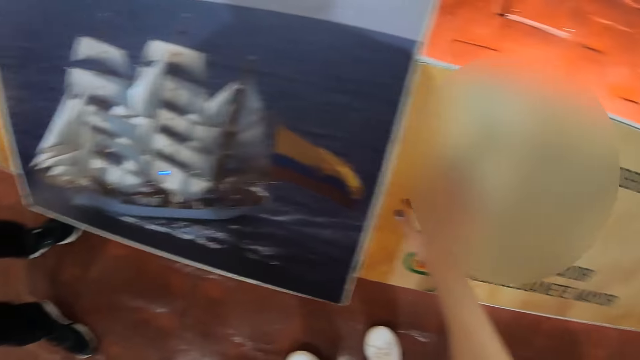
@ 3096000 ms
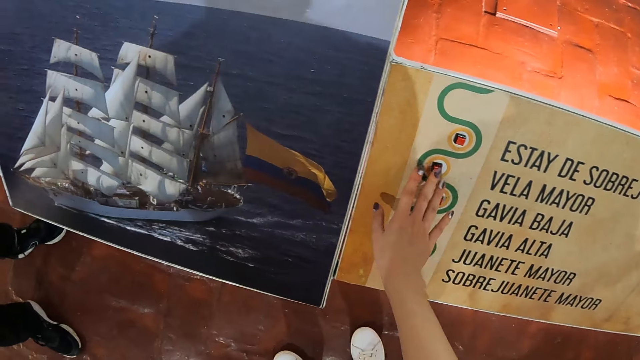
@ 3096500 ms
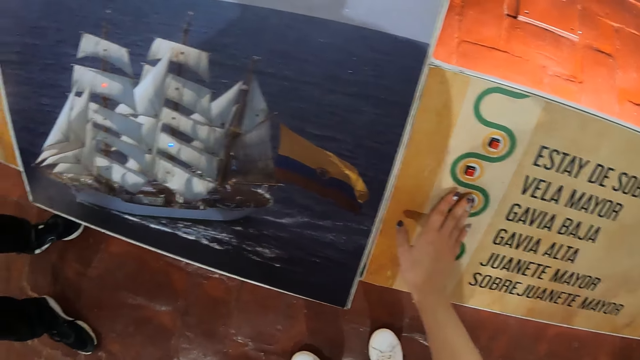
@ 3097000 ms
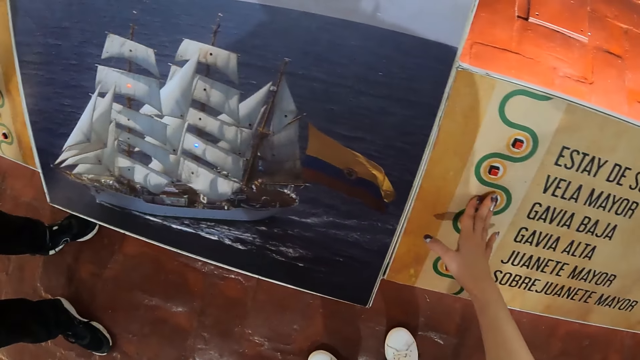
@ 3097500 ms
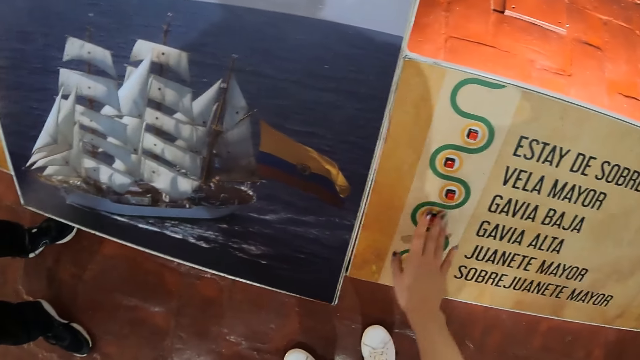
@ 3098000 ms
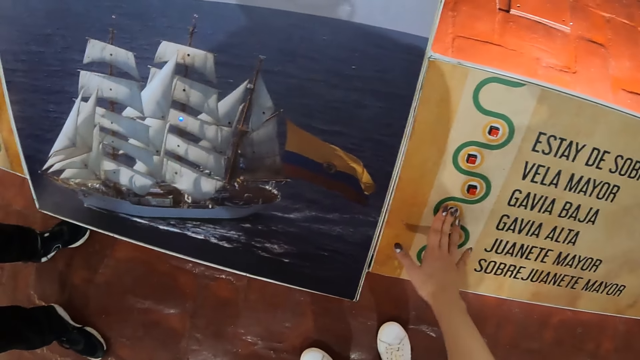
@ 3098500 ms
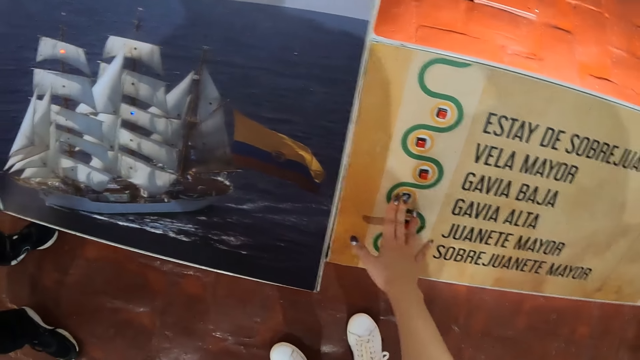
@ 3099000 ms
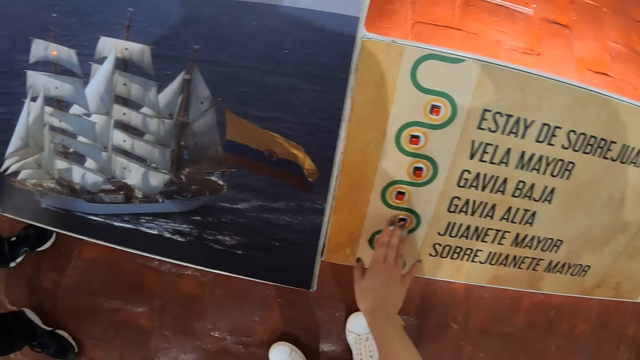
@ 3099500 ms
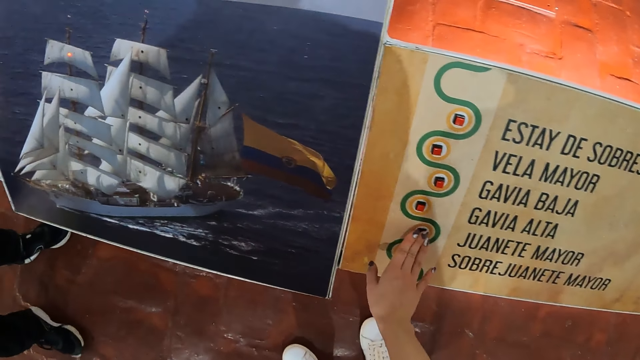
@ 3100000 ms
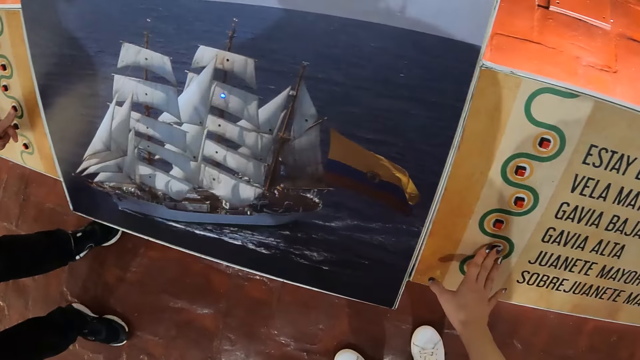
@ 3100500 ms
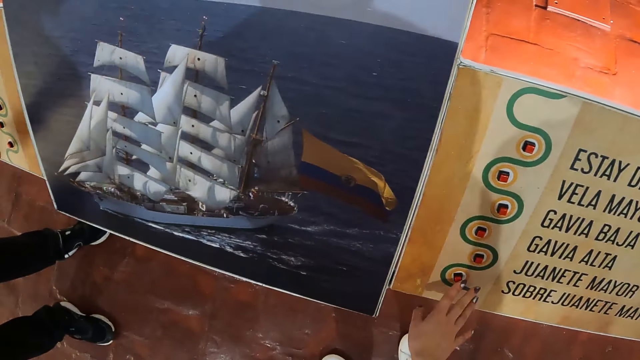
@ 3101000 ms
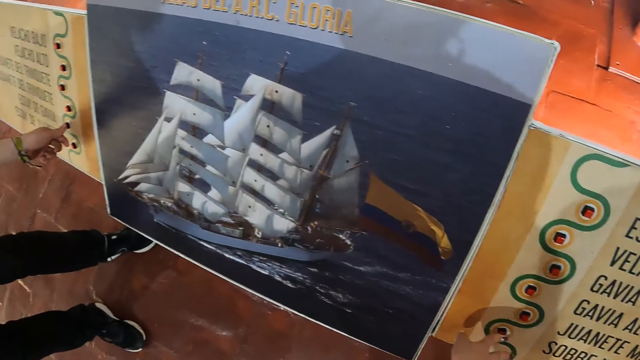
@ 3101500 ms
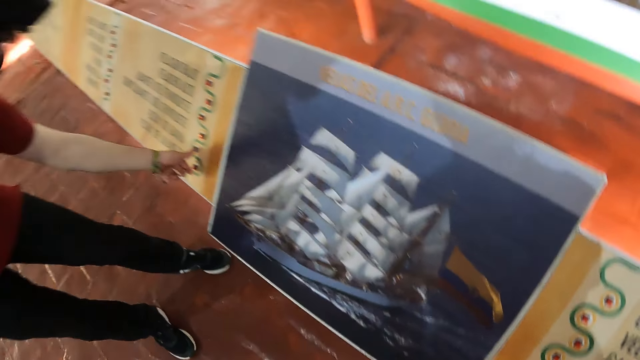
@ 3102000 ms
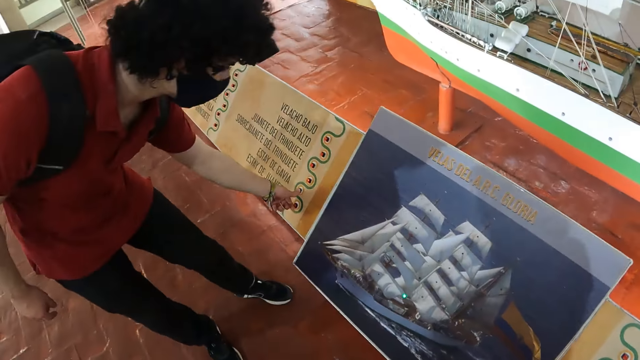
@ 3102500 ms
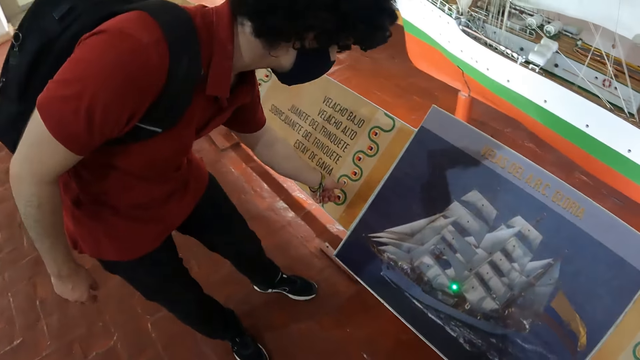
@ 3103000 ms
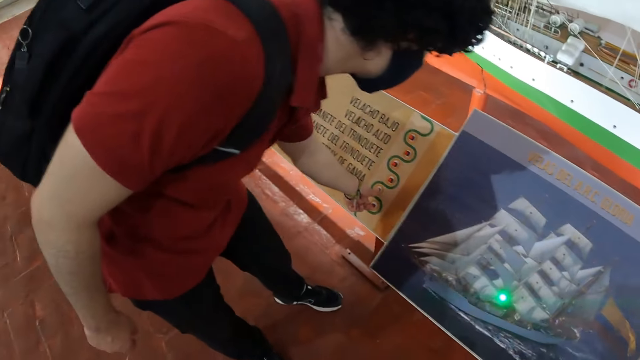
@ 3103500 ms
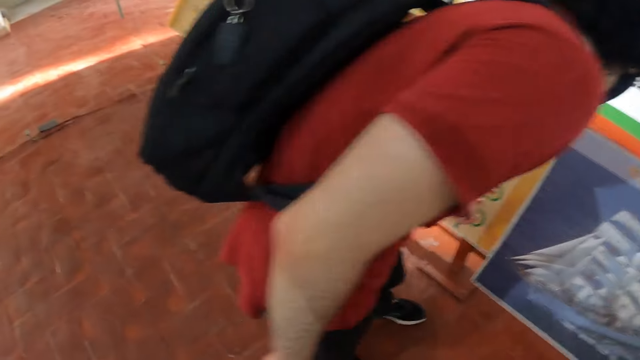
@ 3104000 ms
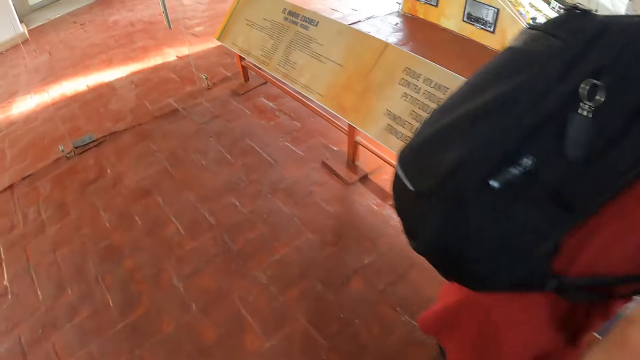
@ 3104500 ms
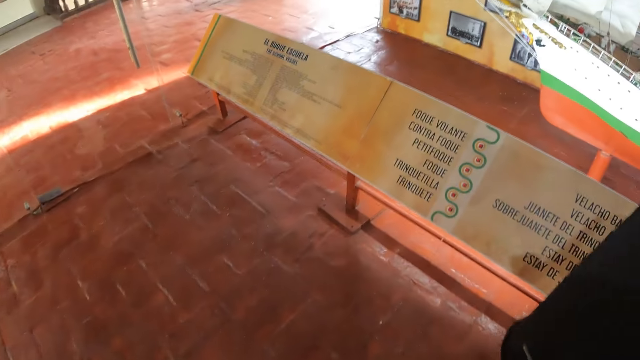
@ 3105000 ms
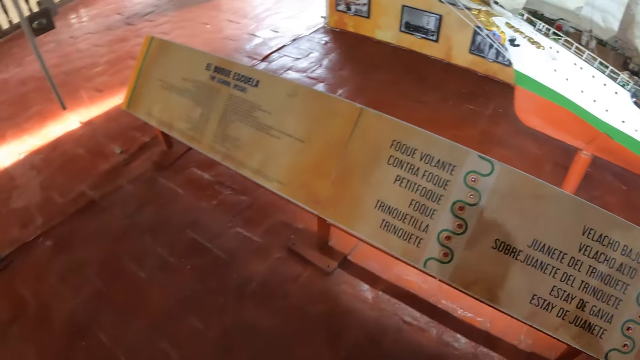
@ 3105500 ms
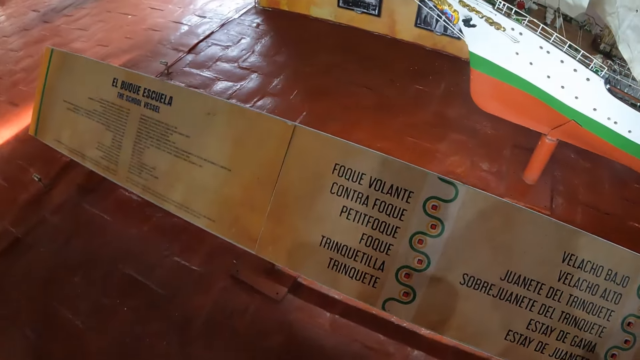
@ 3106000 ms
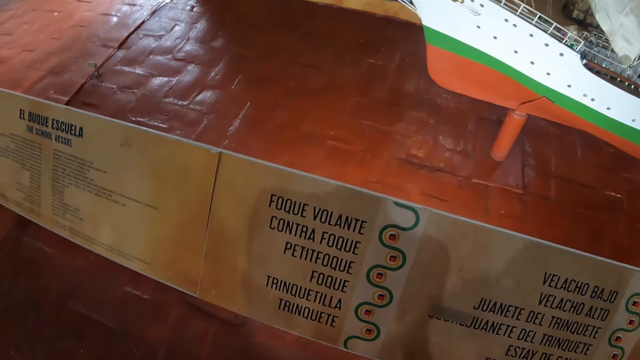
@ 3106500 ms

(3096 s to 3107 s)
The camera wearer presses buttons on the board. They hold something. The man touches a button. The camera wearer walks beside the man. They walk around.

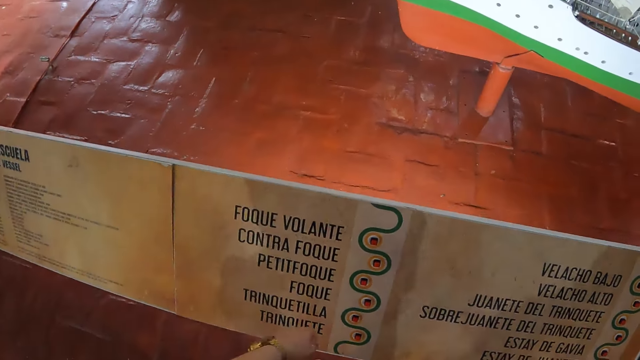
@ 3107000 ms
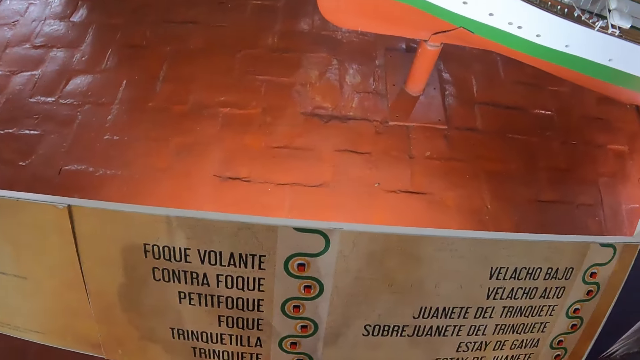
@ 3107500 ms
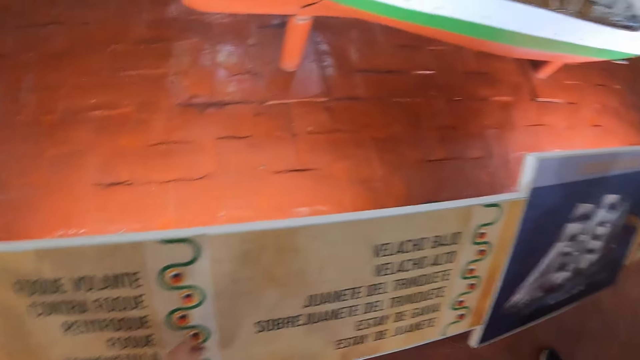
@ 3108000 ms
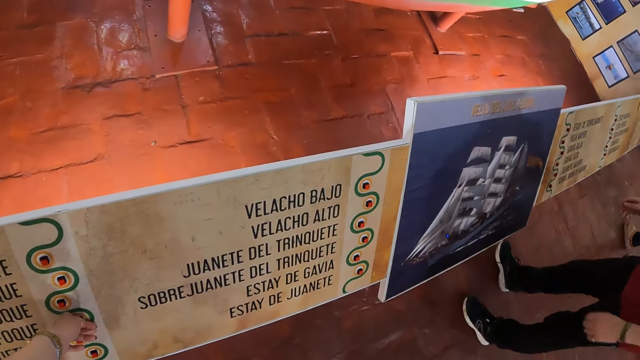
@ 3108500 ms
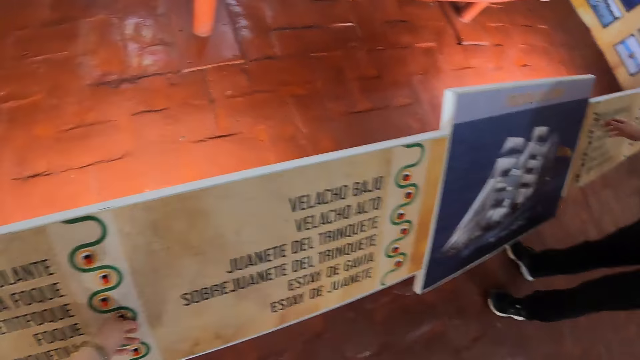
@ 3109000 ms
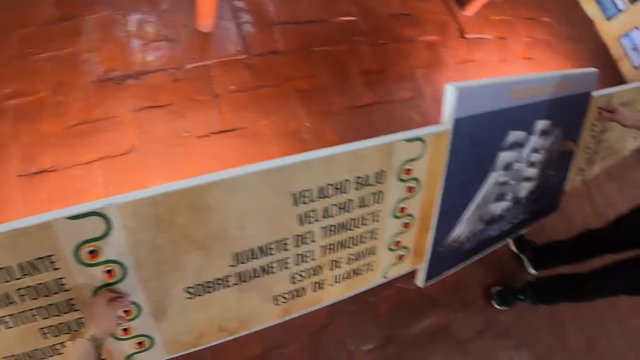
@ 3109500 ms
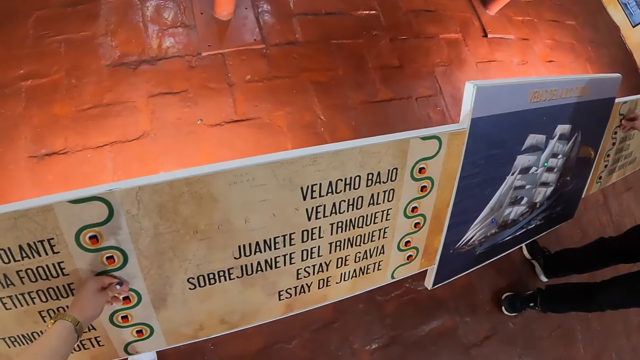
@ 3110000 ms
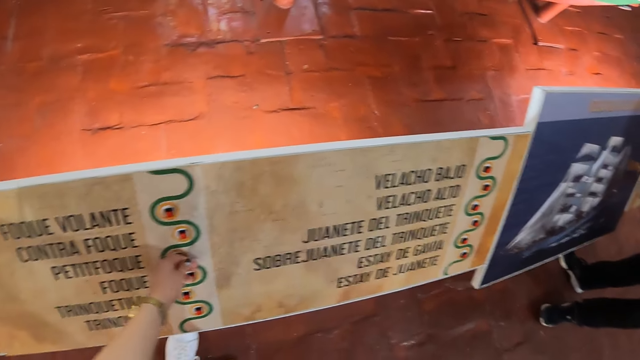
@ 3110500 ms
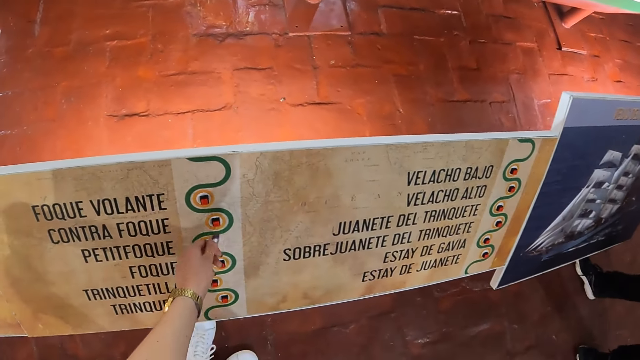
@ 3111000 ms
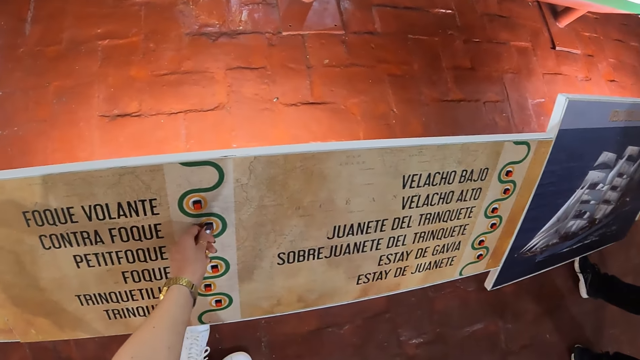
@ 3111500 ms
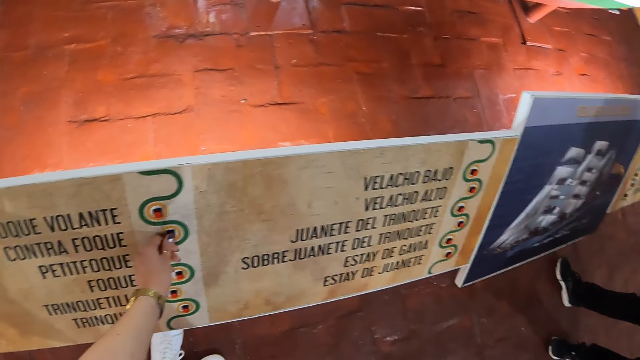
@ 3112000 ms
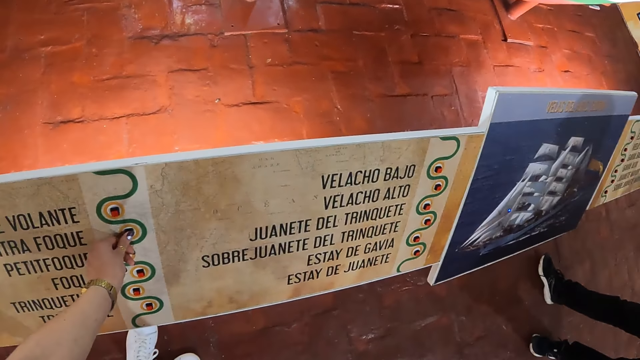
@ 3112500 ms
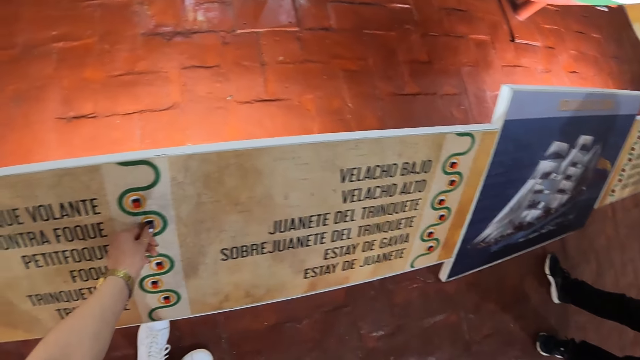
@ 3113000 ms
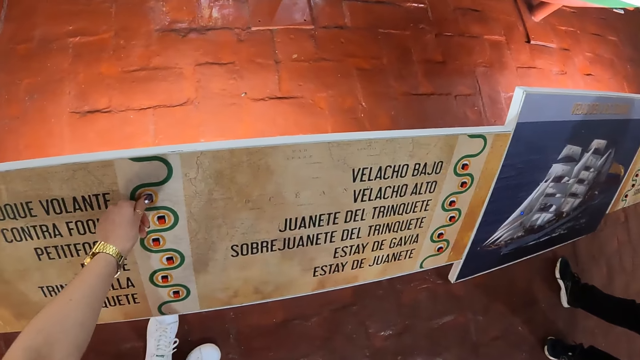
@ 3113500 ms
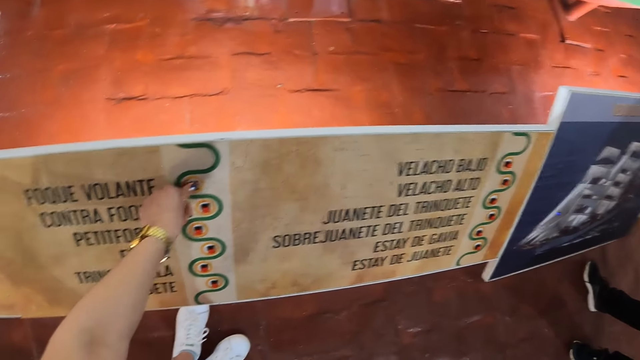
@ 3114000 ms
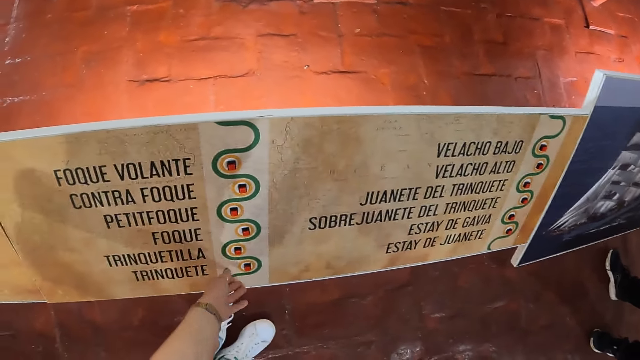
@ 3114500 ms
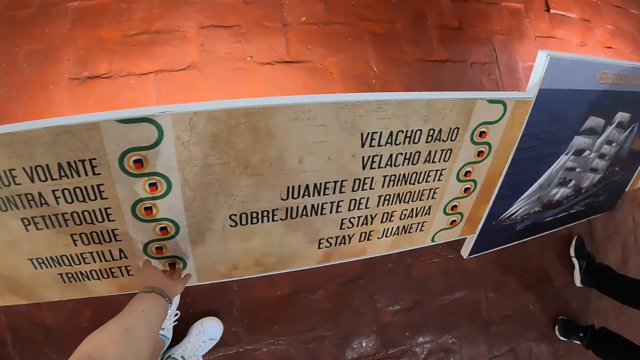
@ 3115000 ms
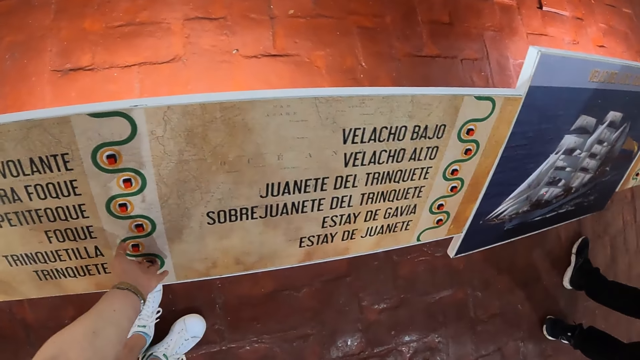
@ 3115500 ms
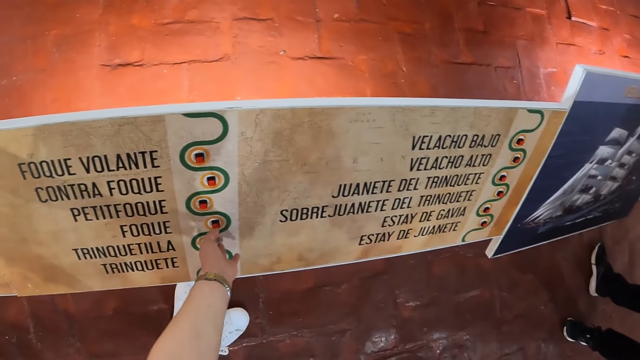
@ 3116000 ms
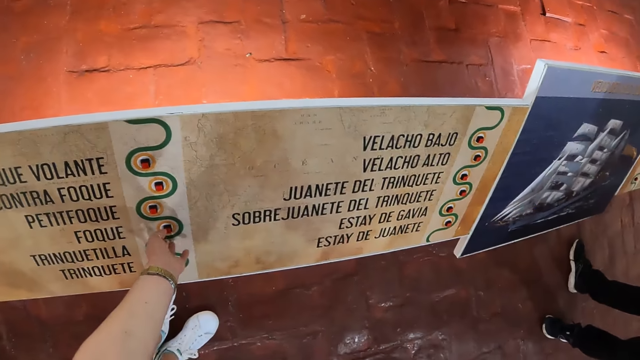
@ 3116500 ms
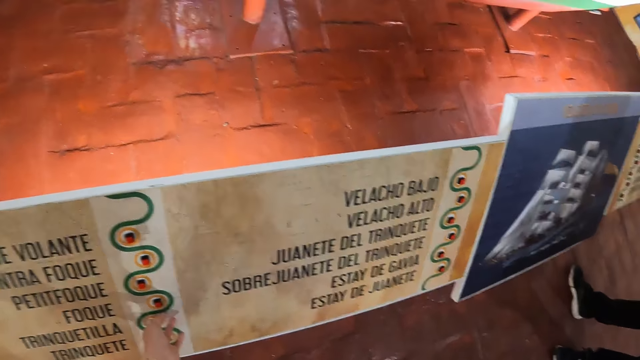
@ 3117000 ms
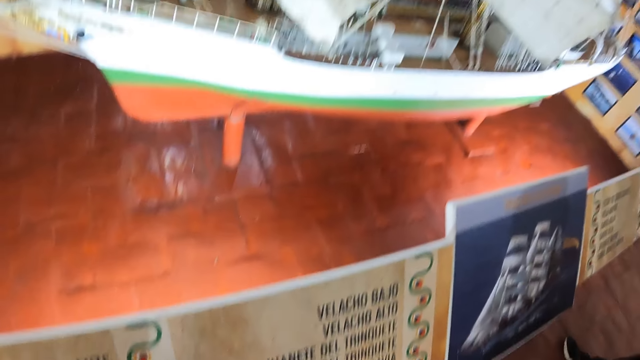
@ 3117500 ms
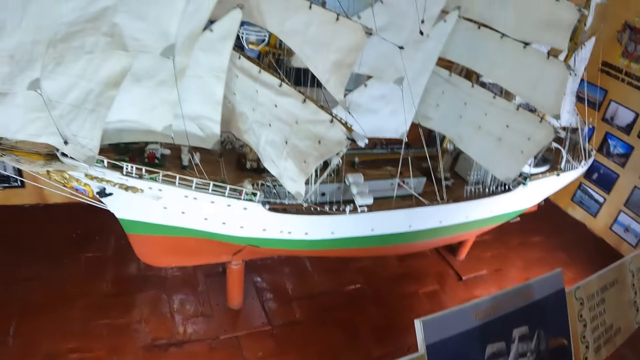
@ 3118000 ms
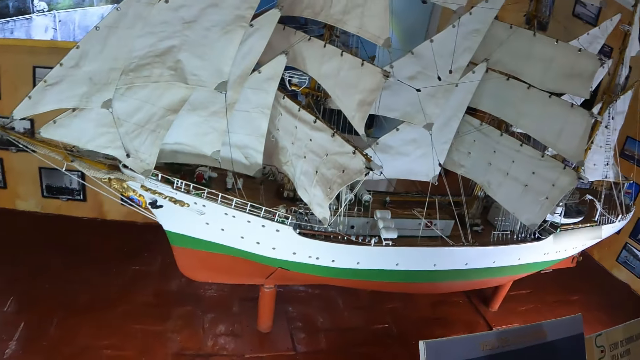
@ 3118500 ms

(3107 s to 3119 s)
The camera wearer points at buttons. They hold the board. They look at a boat.
